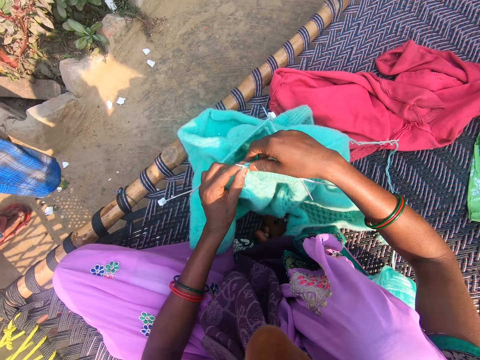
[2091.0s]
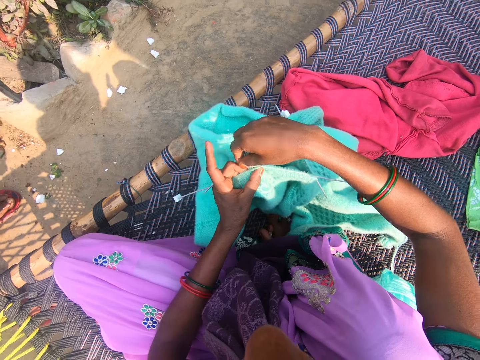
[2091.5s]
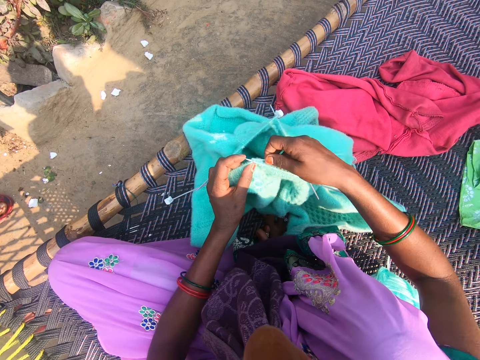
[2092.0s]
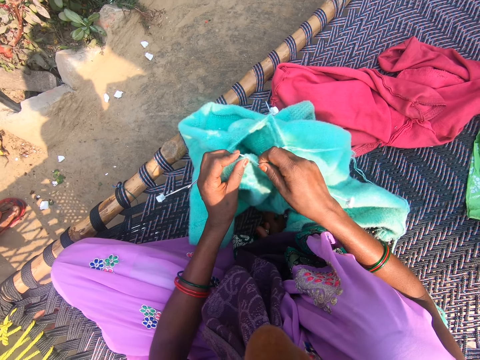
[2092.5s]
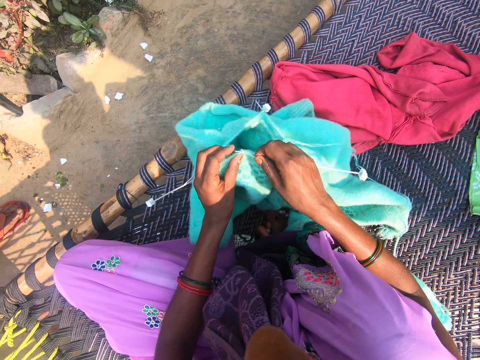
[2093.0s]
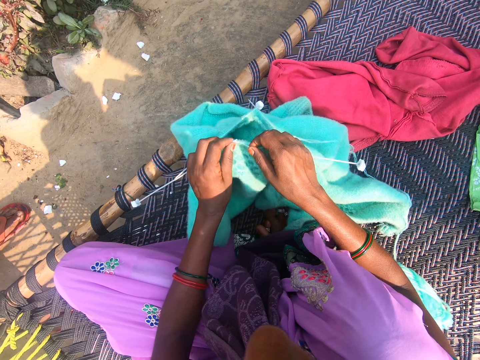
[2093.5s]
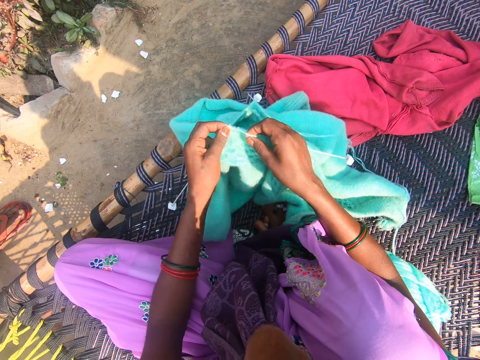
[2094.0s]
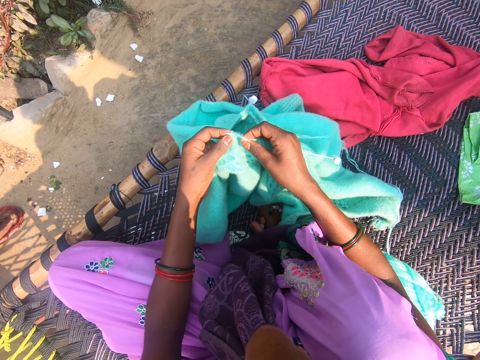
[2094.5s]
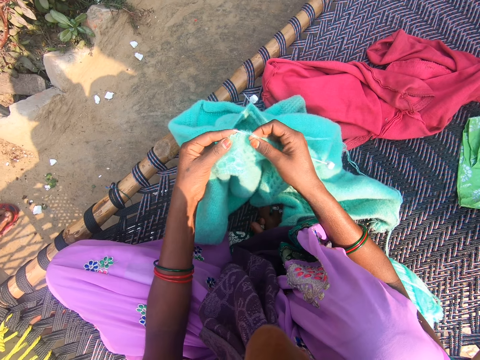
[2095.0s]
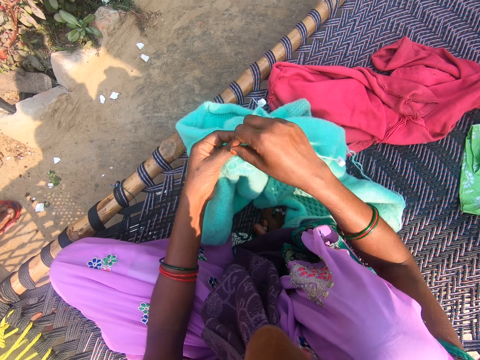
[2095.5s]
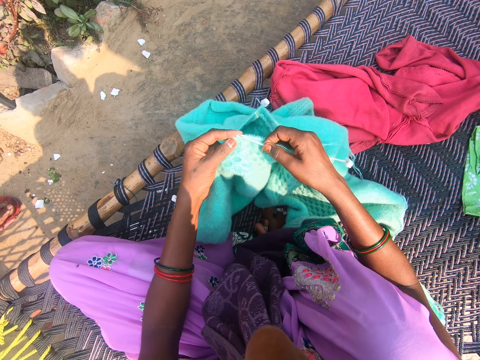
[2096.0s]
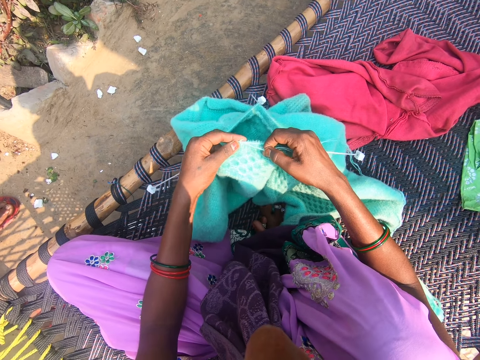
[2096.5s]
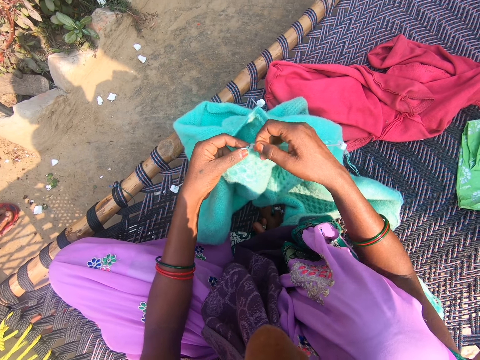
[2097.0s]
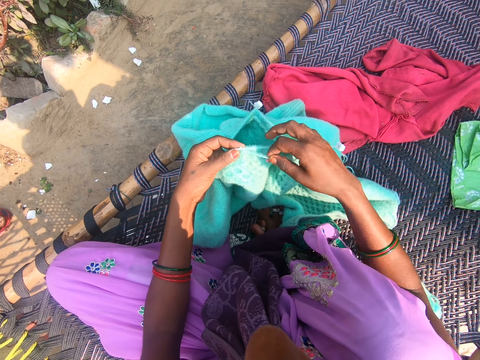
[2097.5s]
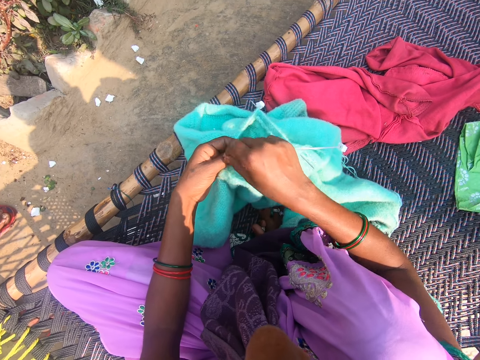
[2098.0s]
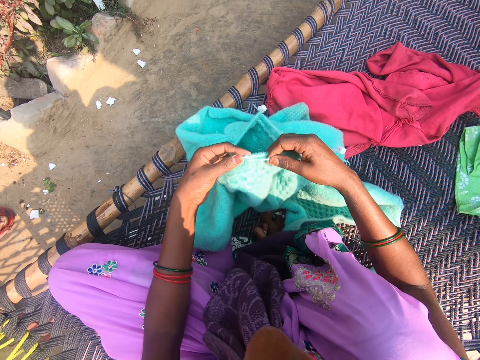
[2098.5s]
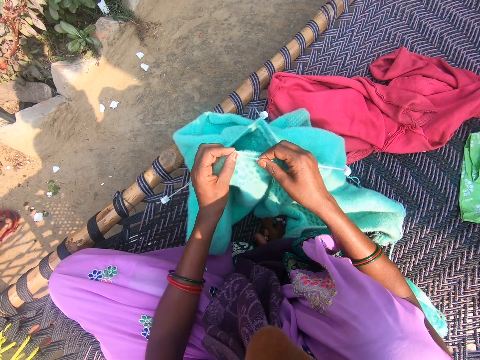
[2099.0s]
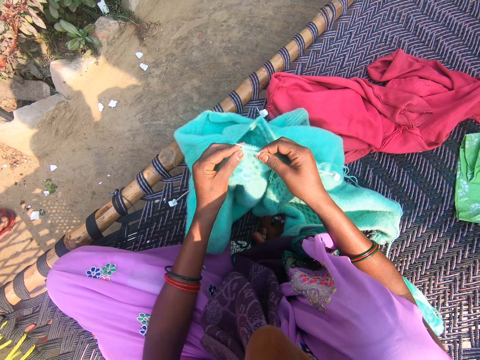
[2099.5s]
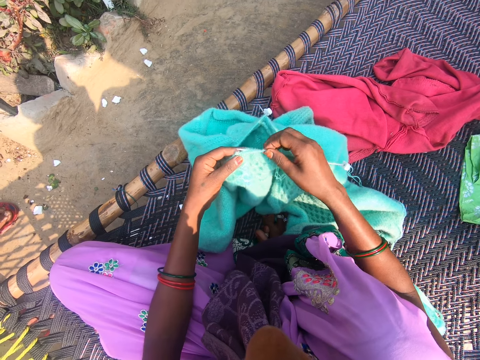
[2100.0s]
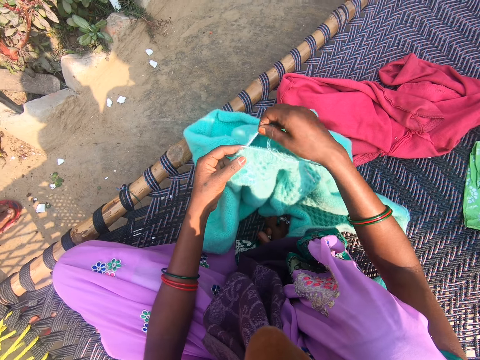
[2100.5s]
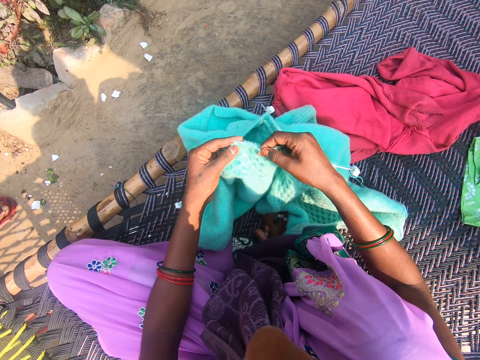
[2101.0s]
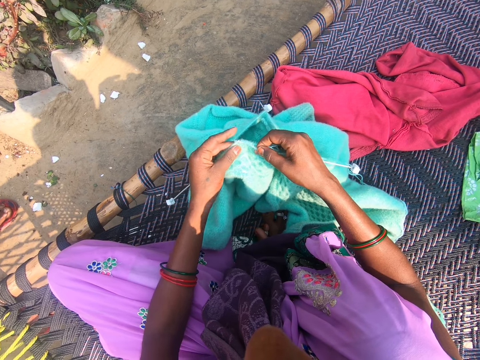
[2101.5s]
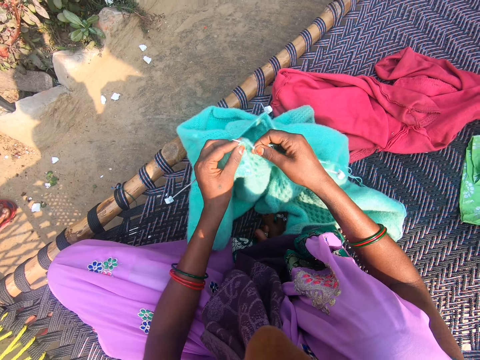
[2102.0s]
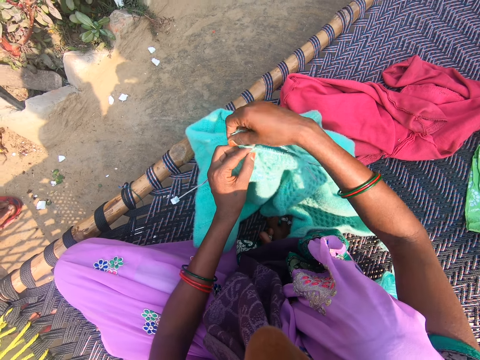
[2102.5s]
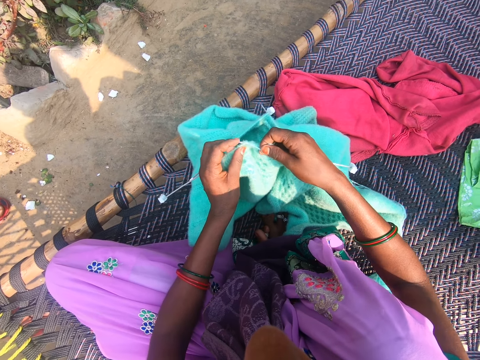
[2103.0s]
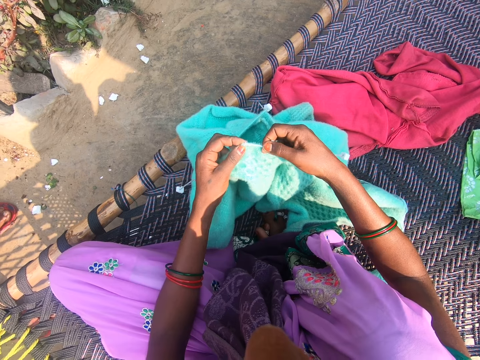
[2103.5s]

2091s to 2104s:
A woman talks to the camera wearer. The camera wearer knits the yarn with the knitting needles. They roll the thread on the crochet. They talk to the woman. They sew the sweater. The woman talks to the camera wearer. The camera wearer rolls the thread on the crochet. They sew the sweater. They roll the thread on the crochet. They talk to the woman. They sew the sweater. They roll the thread on the crochet. They sew the sweater. They roll the thread on the crochet.

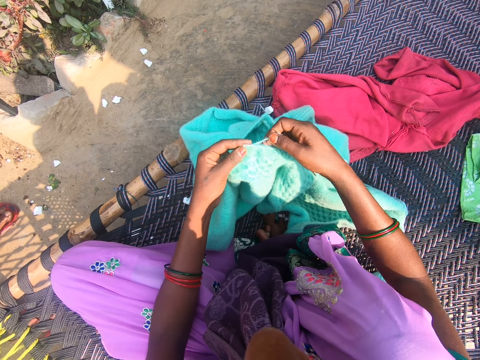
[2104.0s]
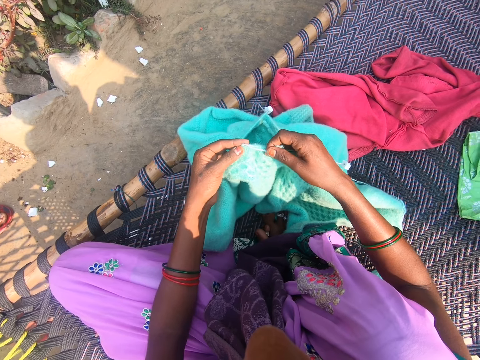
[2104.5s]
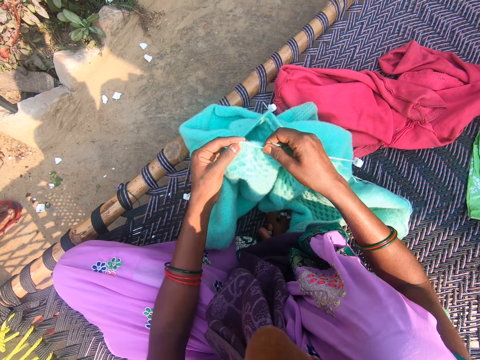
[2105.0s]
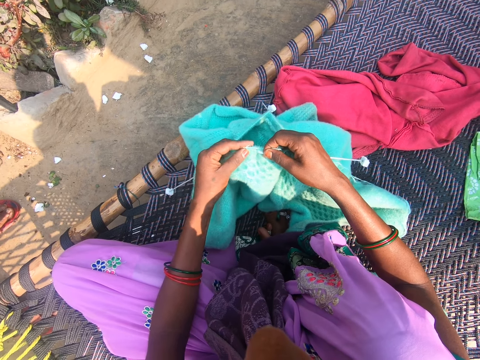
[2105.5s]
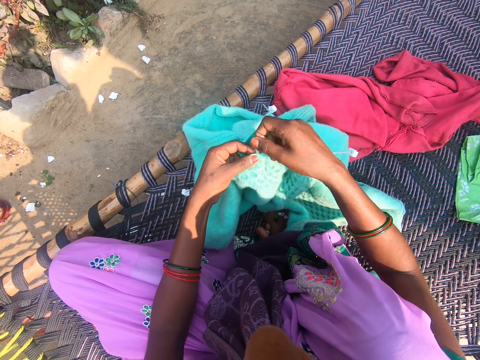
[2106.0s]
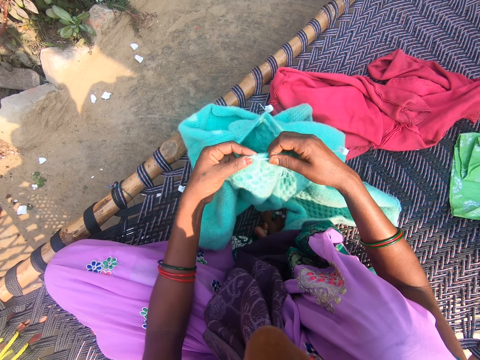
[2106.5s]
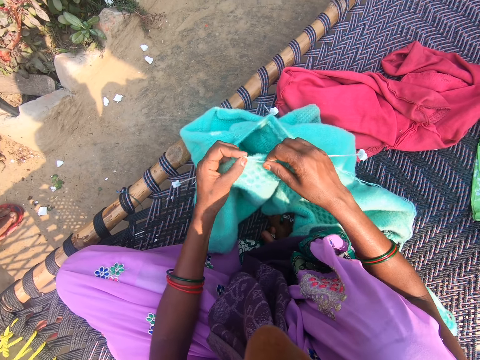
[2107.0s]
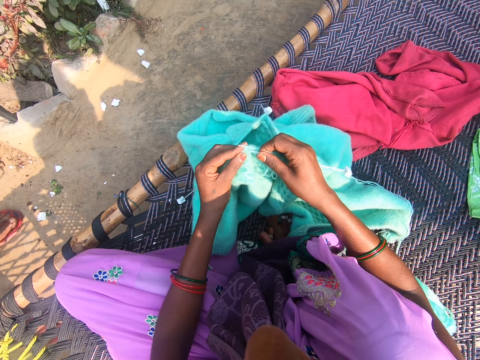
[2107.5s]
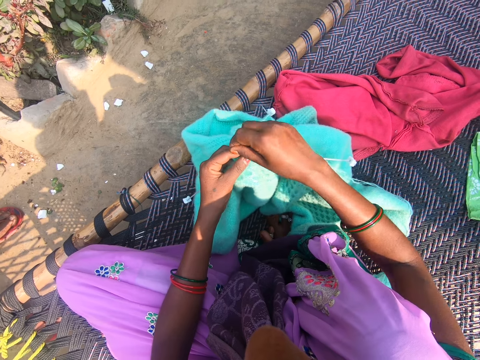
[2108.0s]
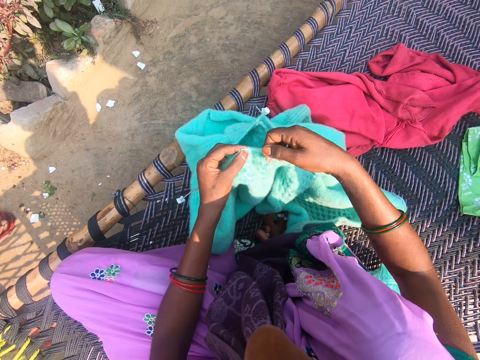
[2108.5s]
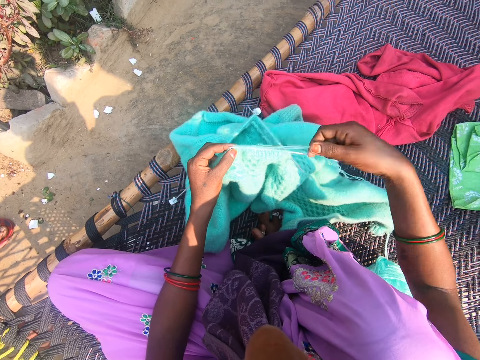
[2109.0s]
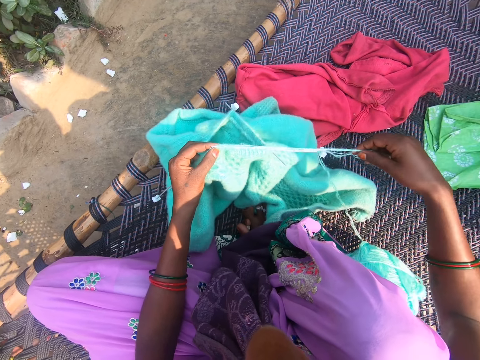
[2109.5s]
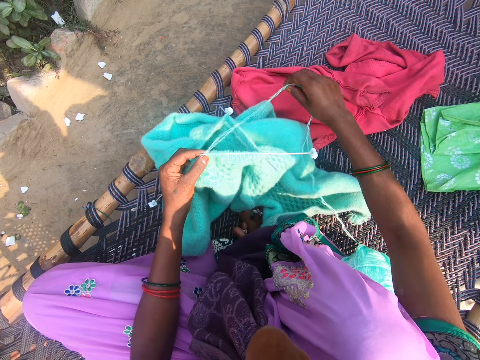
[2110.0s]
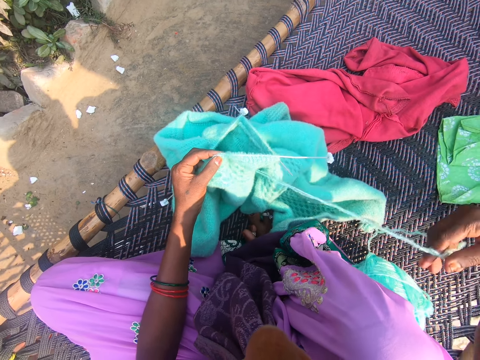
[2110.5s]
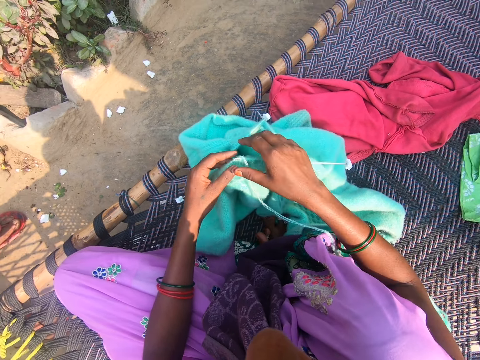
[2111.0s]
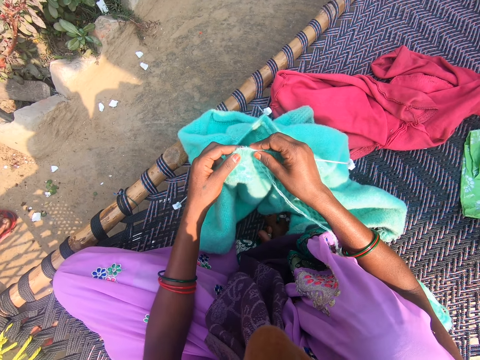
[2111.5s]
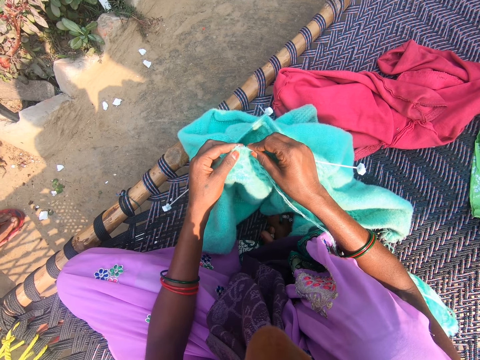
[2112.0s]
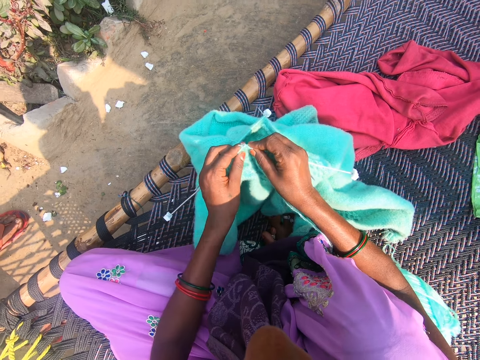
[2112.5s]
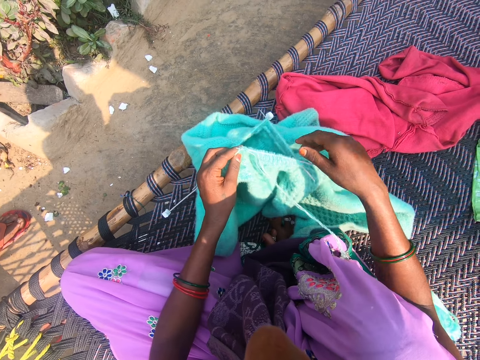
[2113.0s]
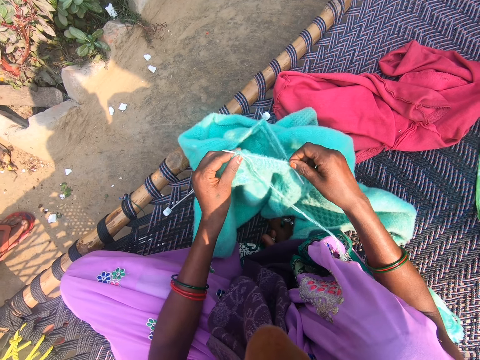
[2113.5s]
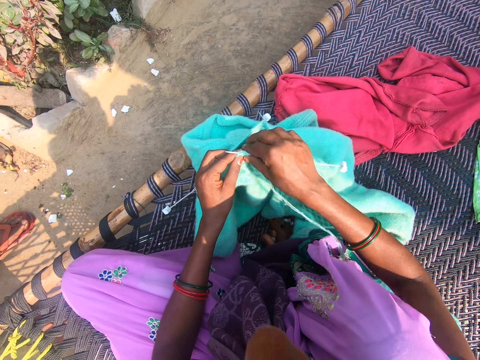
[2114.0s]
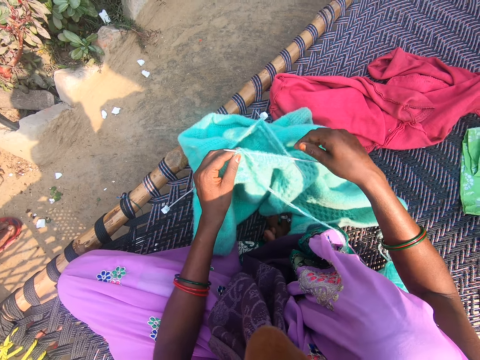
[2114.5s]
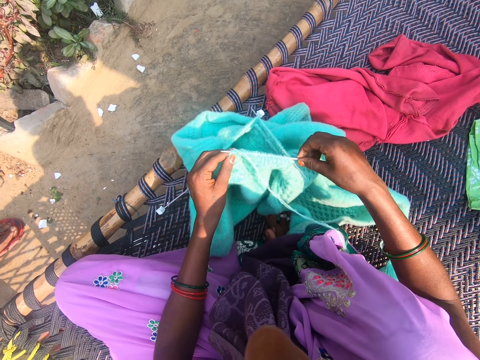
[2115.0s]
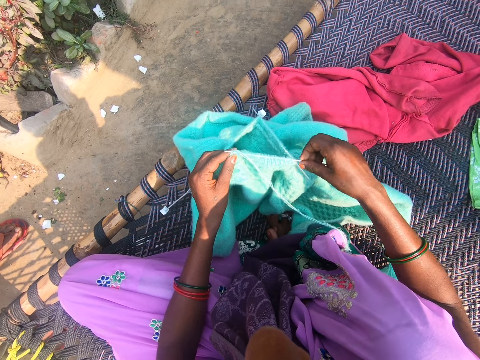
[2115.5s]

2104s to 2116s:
The camera wearer sews the sweater. She rolls the thread on the crochet. She sews the sweater. She rolls the thread on the crochet. She sews the sweater. She rolls the thread on the crochet. She straightens the yarn with her right hand. She holds the crochet. She knits the yarn with the knitting needles. She sews the sweater. She adjusts one of the knitting needles with her right hand. She holds the crochet.

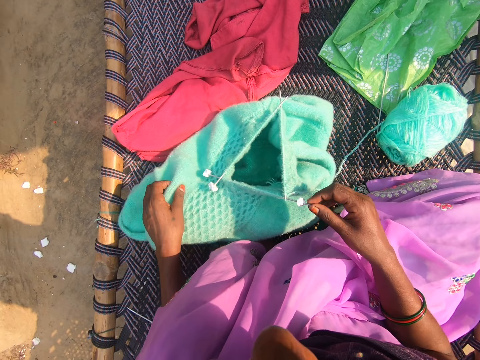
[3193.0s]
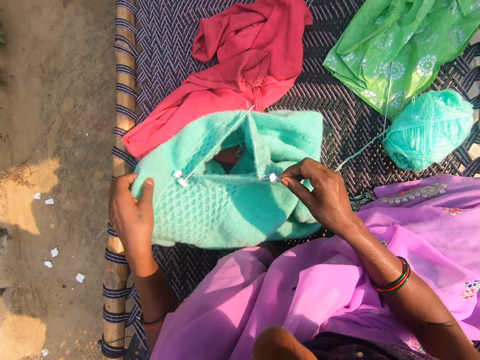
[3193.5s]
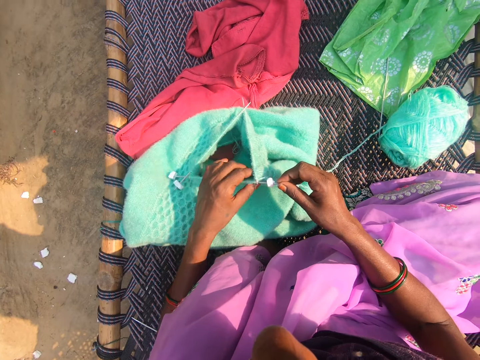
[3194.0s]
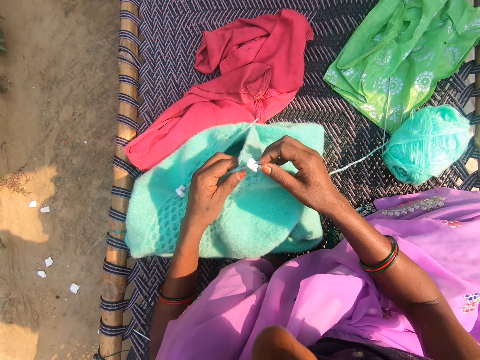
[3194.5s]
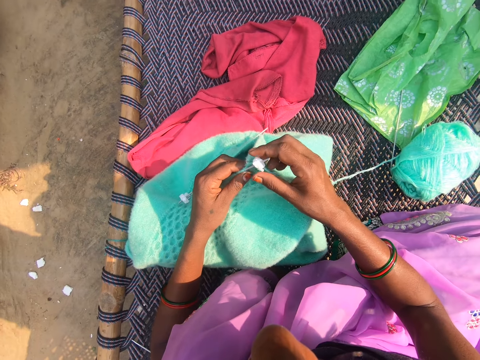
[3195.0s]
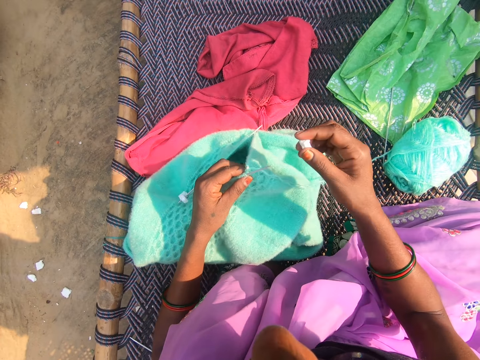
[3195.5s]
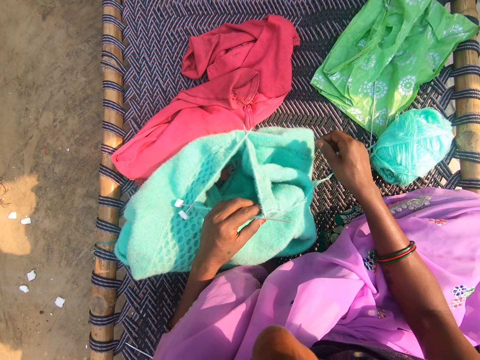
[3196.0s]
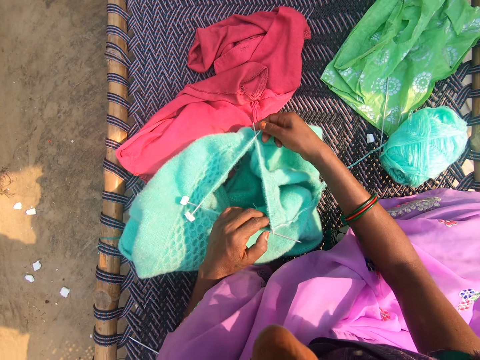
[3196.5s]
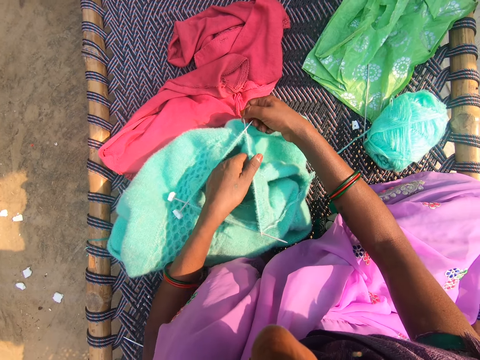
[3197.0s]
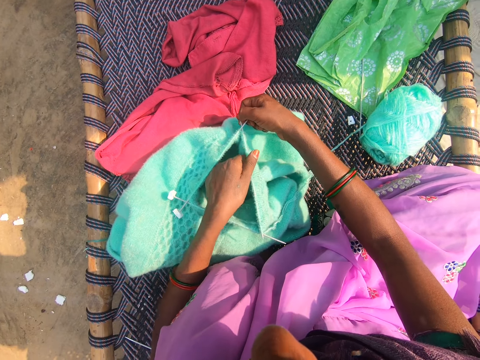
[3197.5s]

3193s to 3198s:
The camera wearer moves the garment. They adjust the knitting pin in the fabric. They remove a piece of package cushioning from the knitting pin. They drop the piece of package cushioning on the chair. They align the knitting needles.
